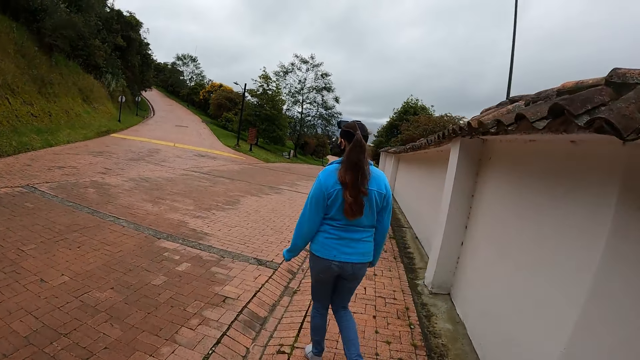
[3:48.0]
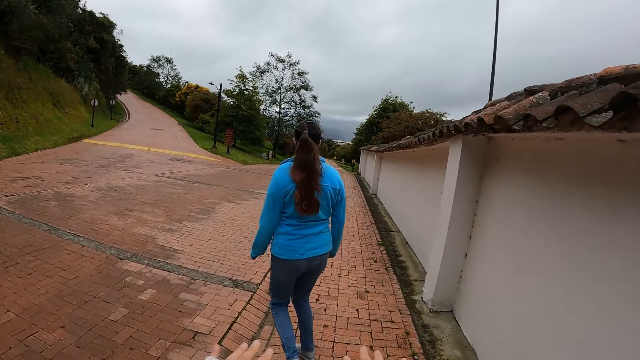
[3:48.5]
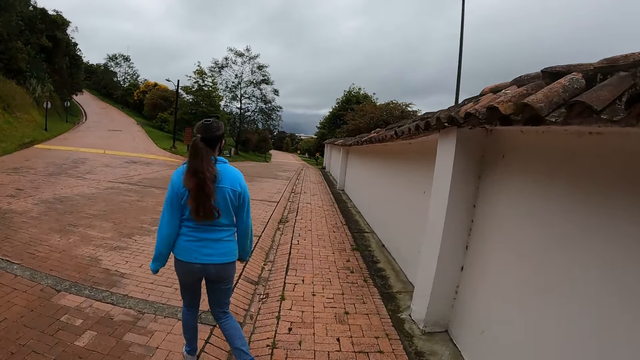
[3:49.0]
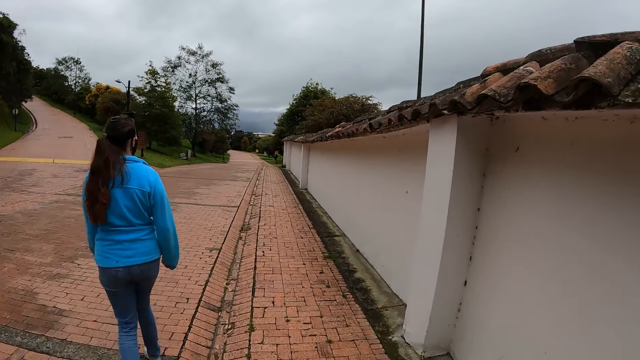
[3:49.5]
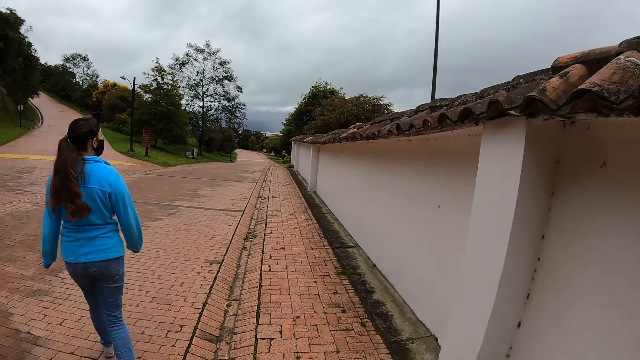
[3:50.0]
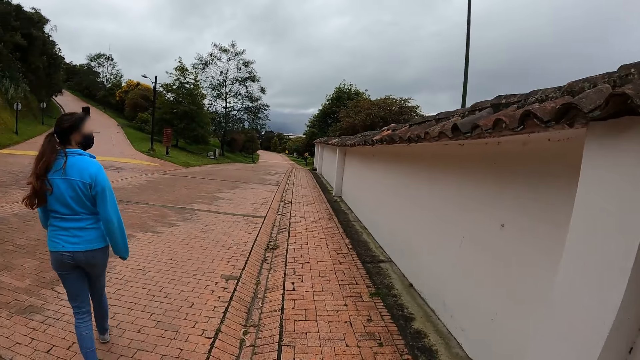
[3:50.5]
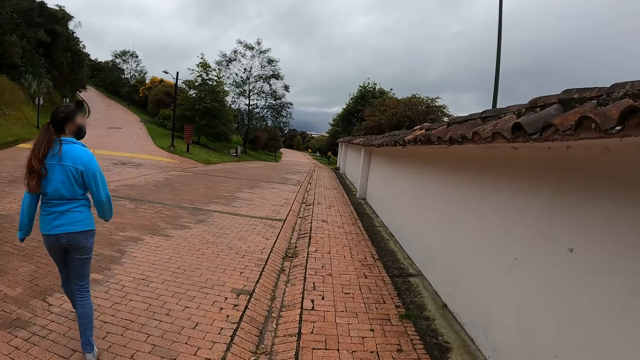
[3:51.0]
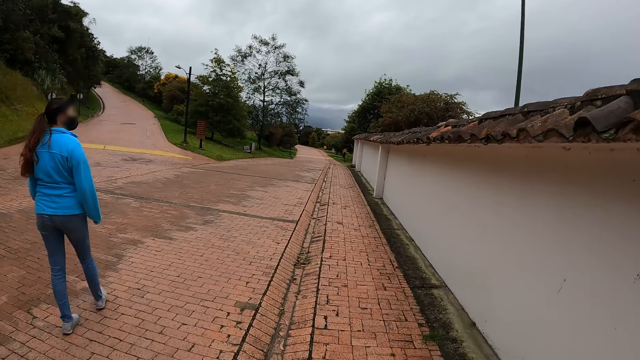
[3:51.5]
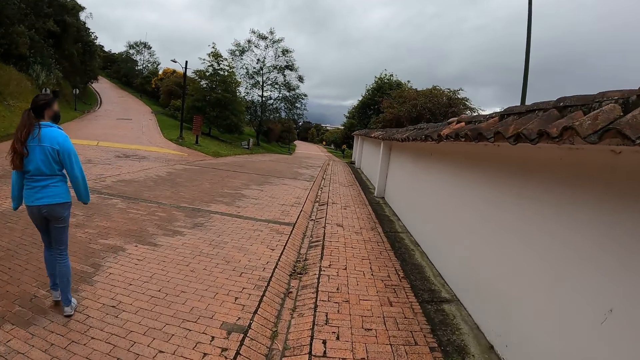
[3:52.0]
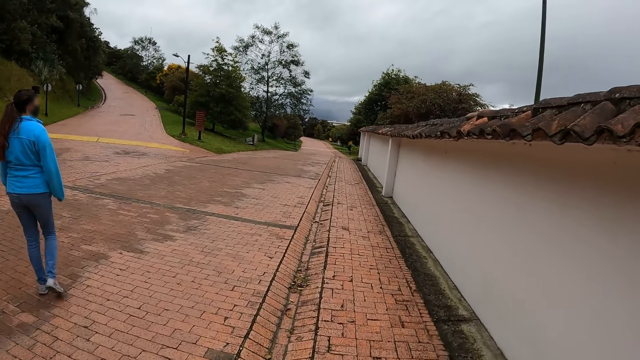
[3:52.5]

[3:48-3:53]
The camera wearer walks.

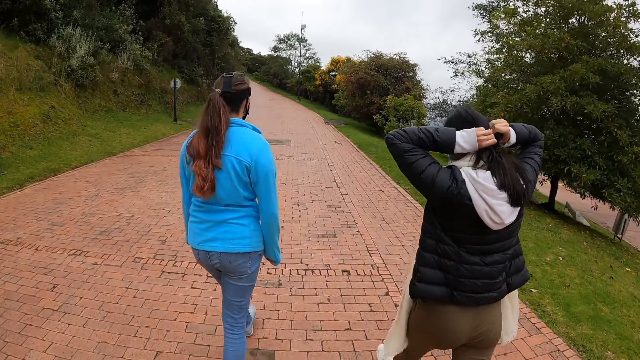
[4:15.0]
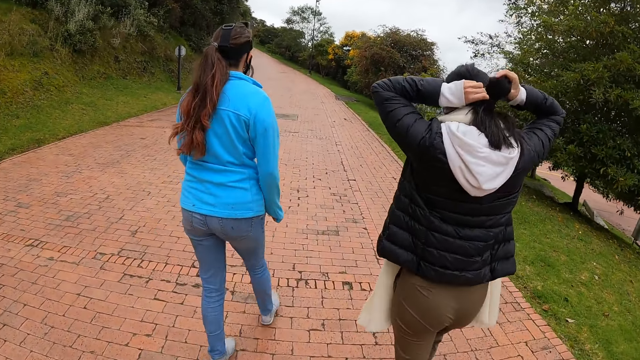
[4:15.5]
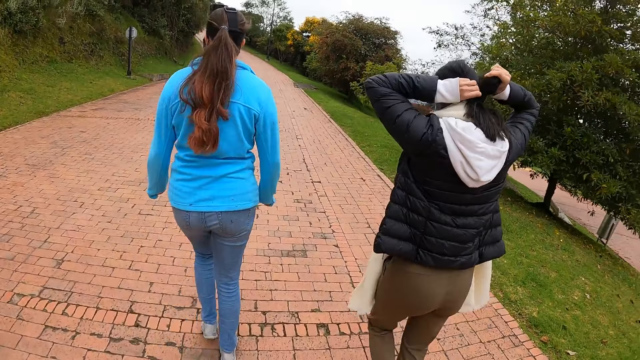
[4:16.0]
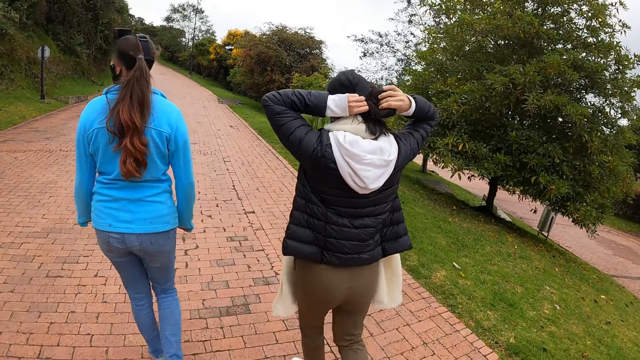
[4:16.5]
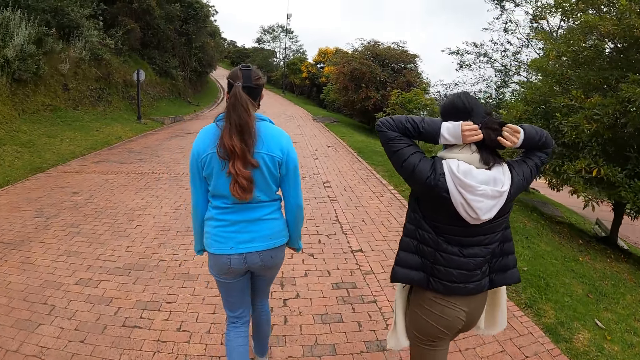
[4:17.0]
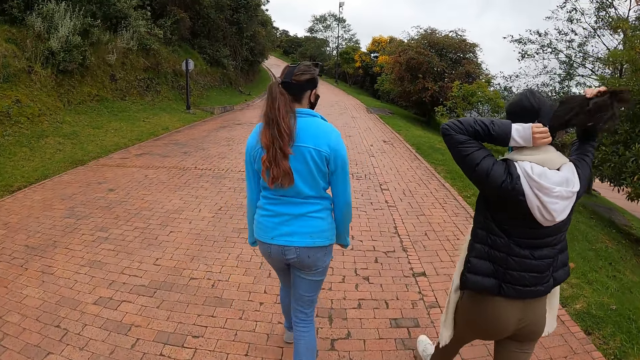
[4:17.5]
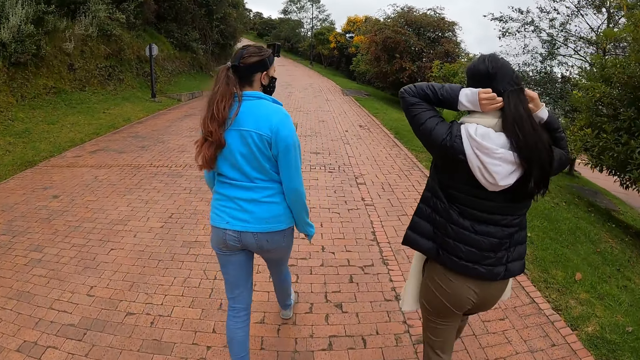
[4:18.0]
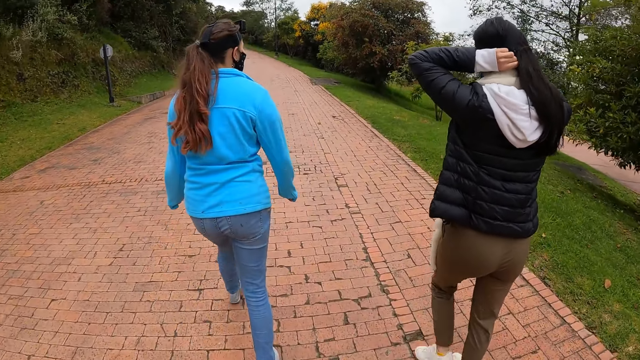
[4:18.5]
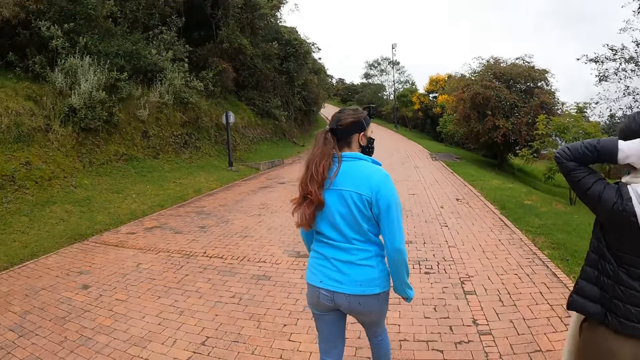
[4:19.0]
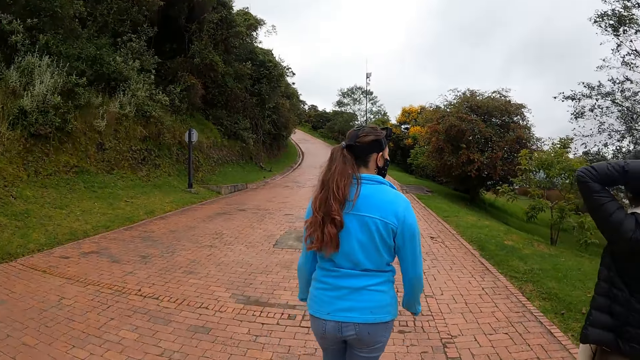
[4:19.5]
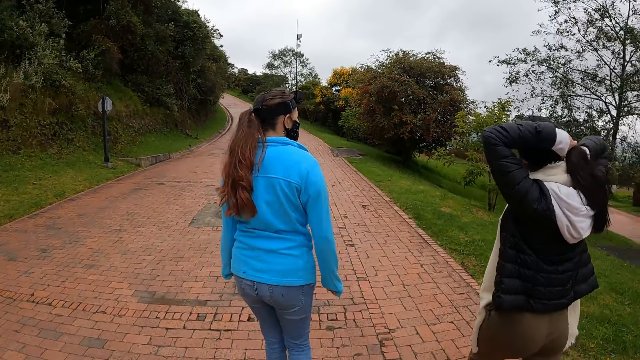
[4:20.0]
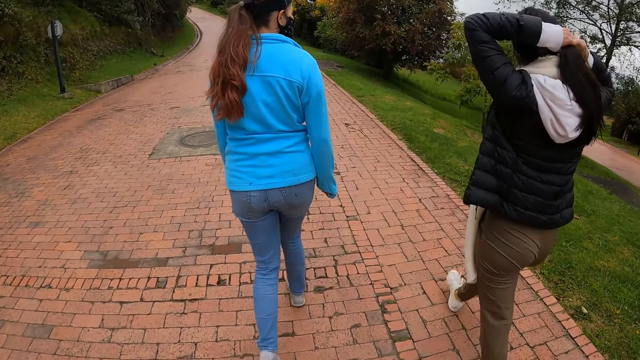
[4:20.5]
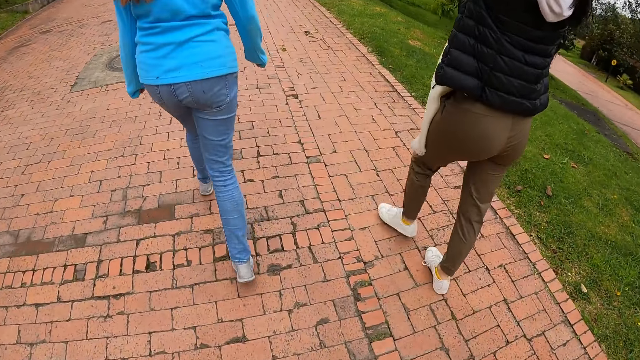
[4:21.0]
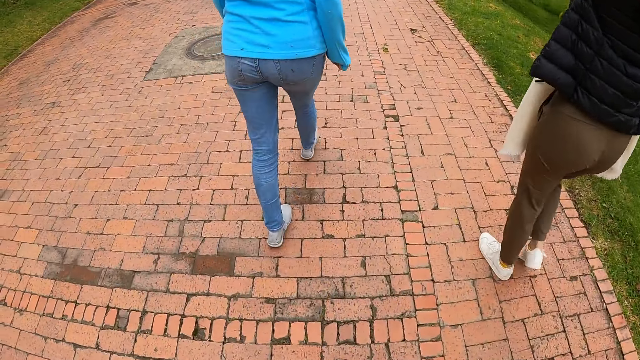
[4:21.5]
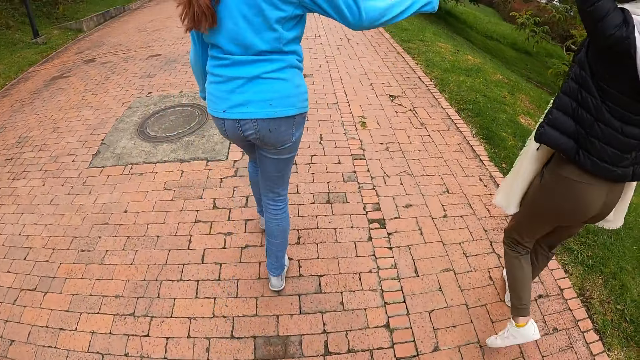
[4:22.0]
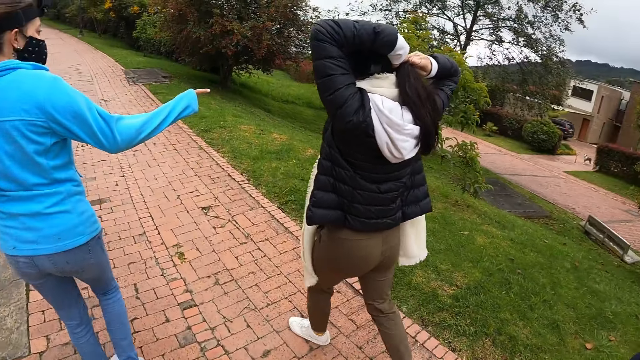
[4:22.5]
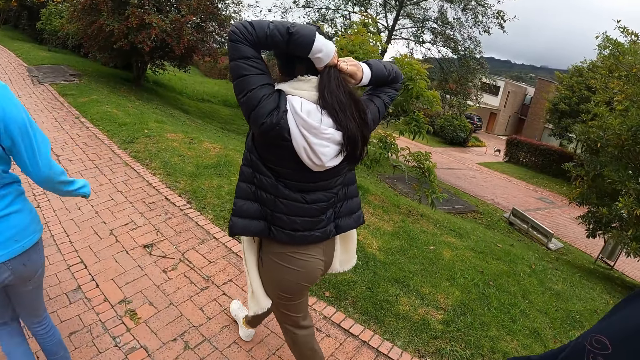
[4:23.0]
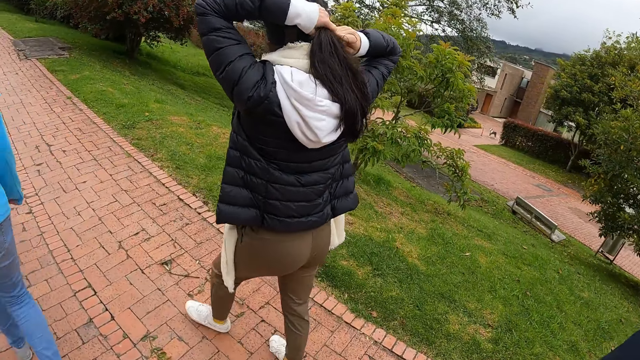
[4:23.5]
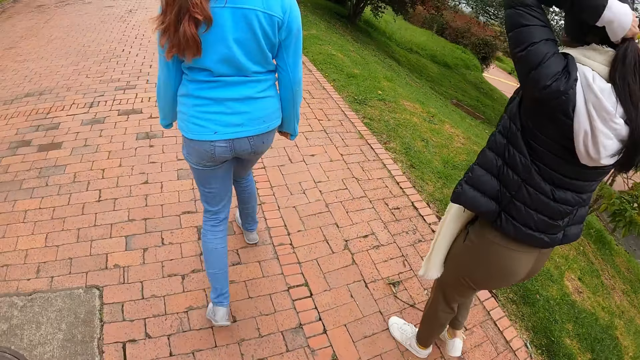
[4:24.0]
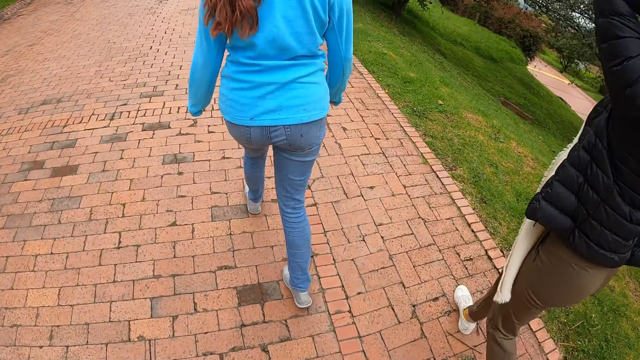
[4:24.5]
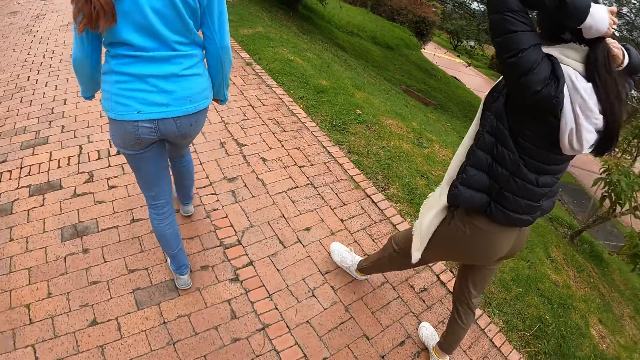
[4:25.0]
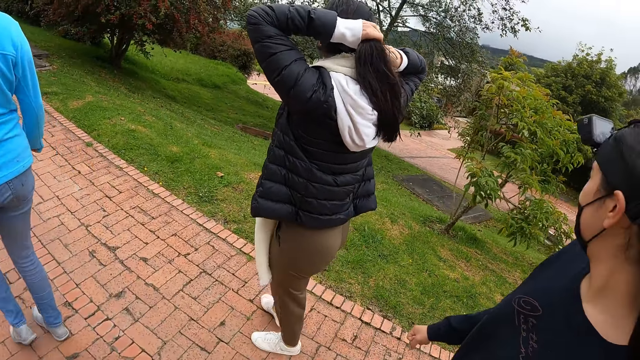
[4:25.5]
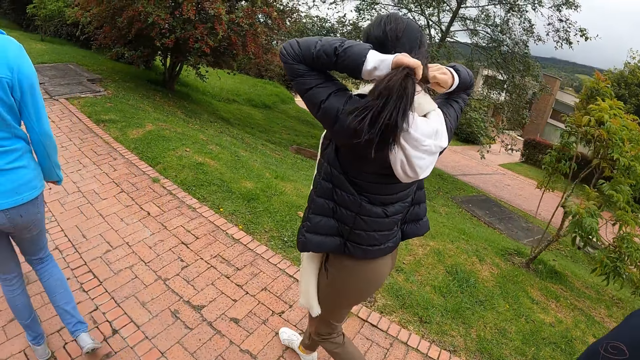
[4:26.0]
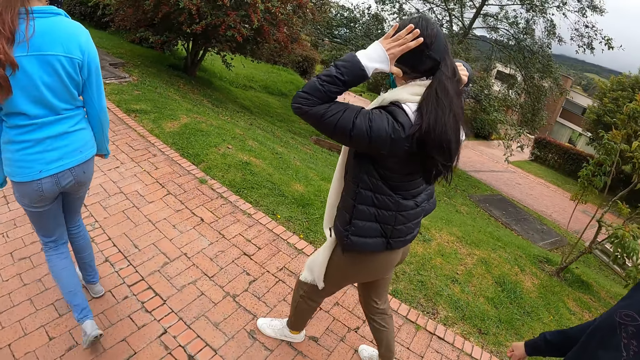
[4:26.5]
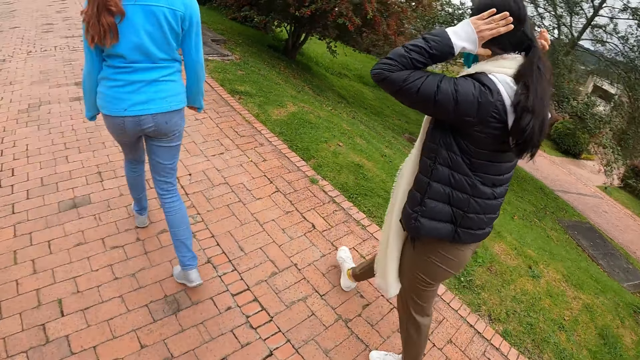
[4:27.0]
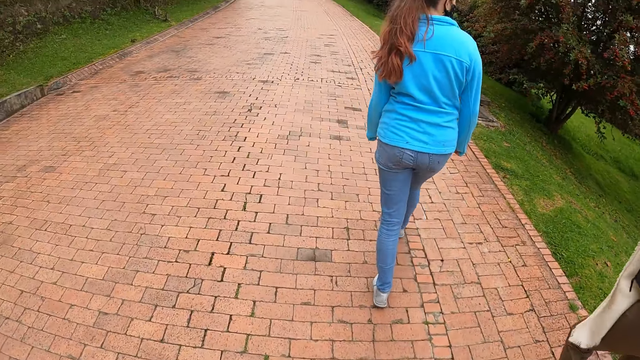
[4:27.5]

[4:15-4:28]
A woman adjusts her hair with both hands. Another woman interacts with a third woman, the first woman and the camera wearer.

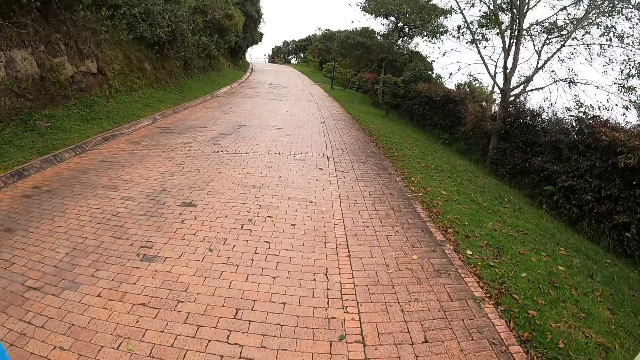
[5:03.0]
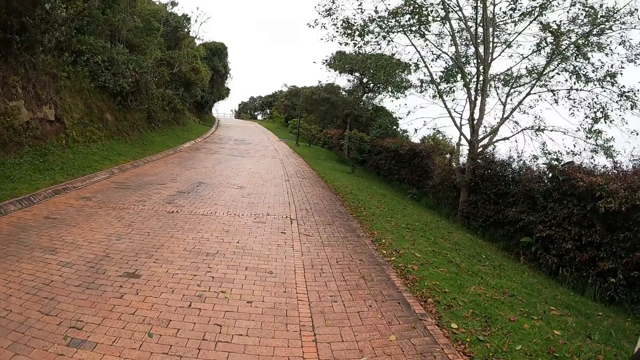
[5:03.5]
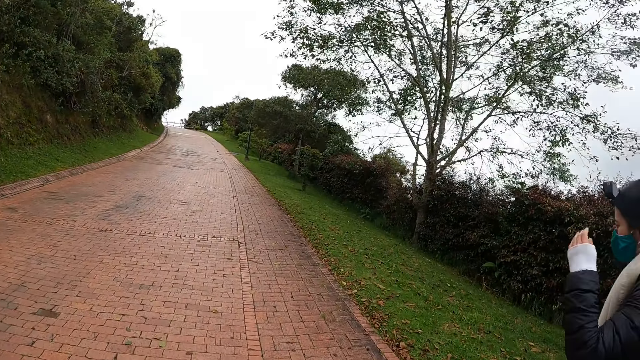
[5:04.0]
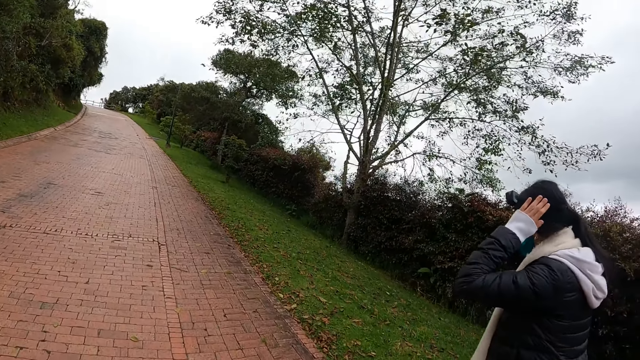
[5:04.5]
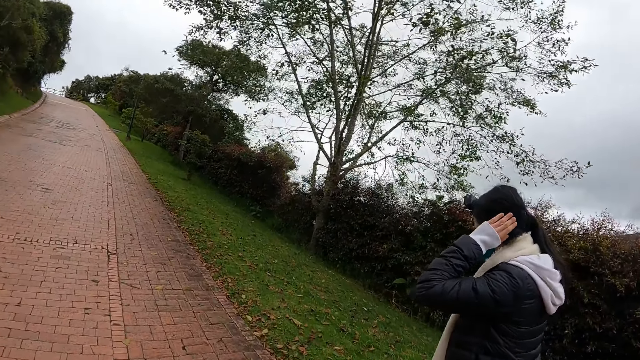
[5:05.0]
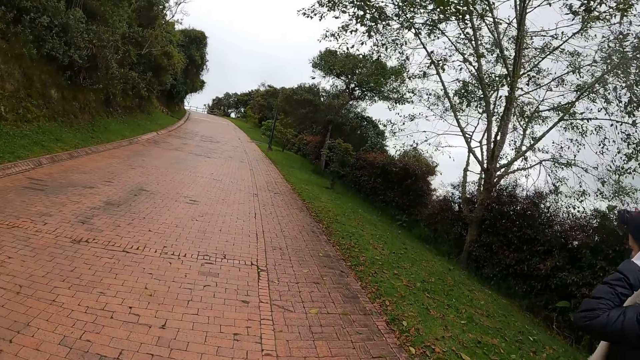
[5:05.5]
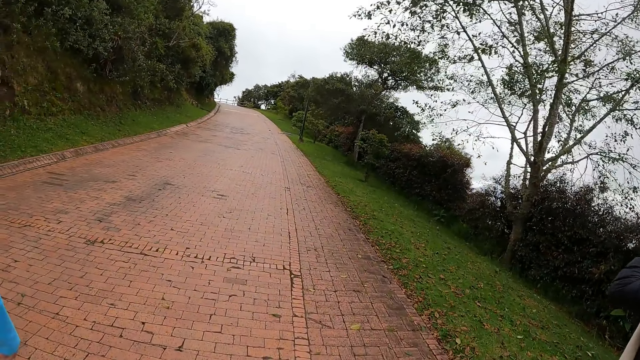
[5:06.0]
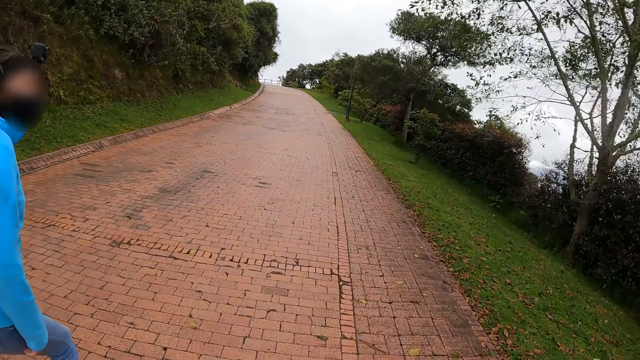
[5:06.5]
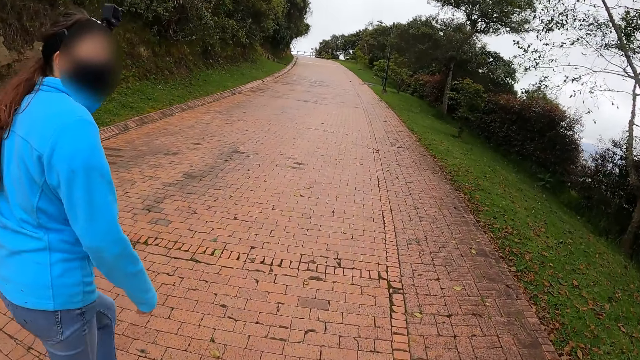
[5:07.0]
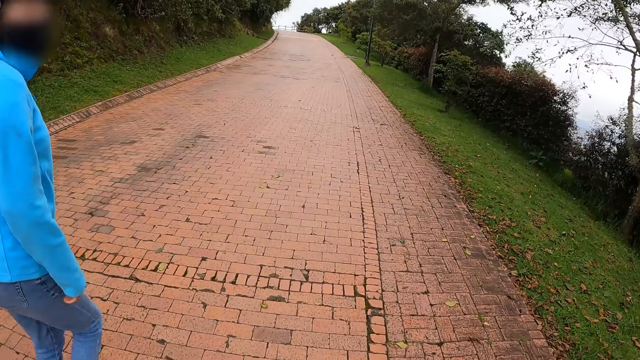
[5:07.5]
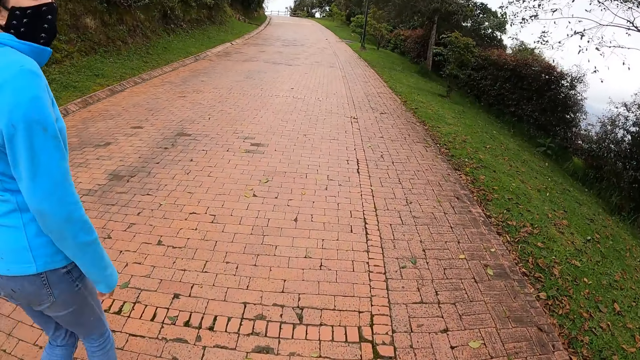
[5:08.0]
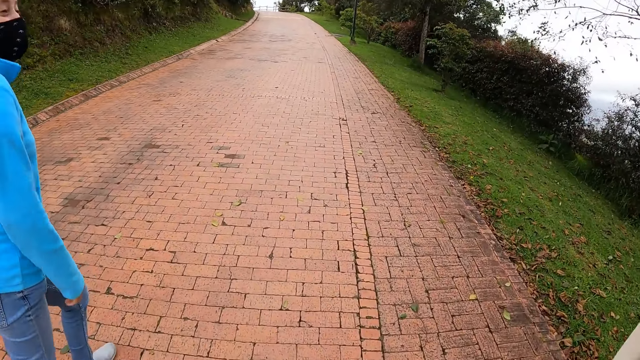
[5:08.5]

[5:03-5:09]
A woman touches the head.
